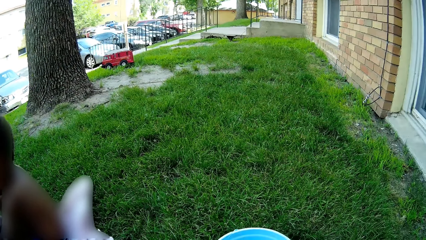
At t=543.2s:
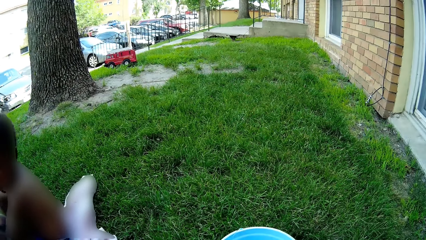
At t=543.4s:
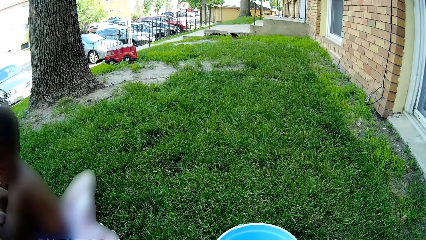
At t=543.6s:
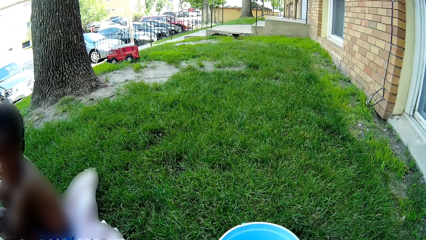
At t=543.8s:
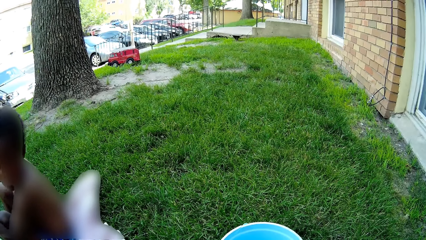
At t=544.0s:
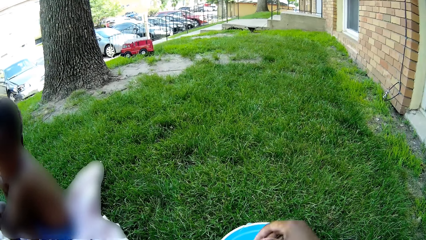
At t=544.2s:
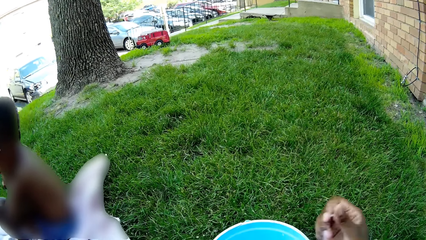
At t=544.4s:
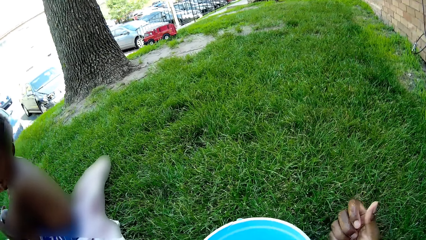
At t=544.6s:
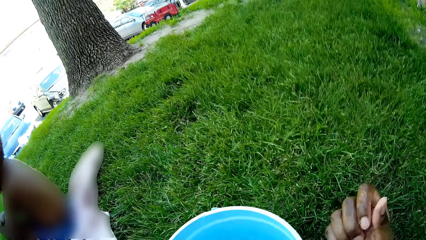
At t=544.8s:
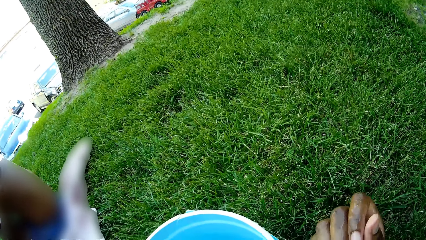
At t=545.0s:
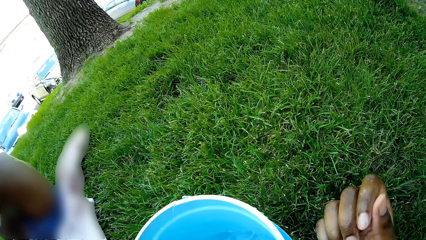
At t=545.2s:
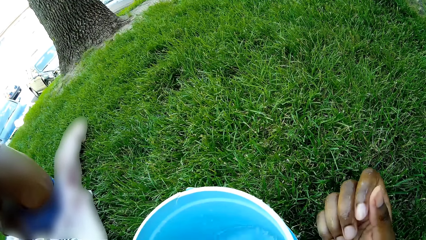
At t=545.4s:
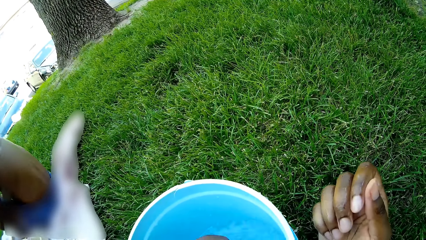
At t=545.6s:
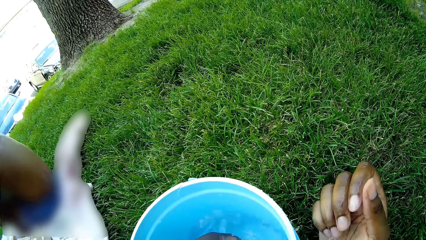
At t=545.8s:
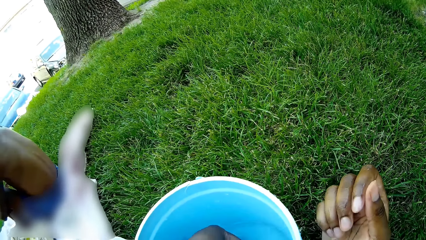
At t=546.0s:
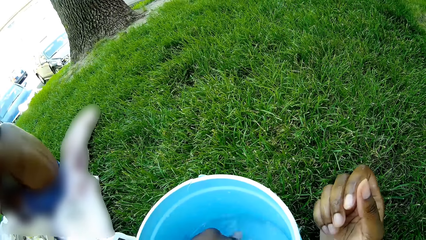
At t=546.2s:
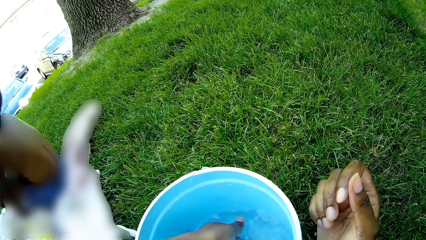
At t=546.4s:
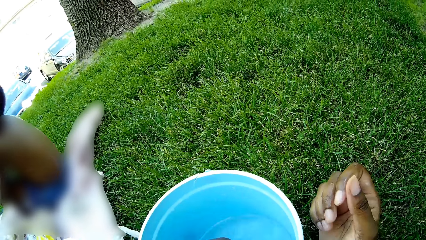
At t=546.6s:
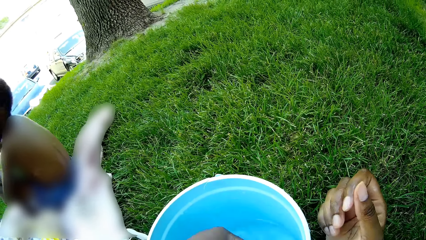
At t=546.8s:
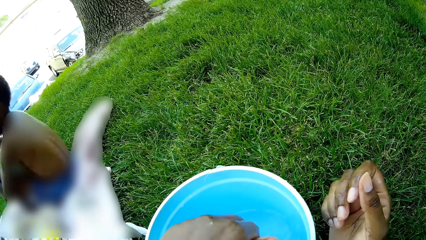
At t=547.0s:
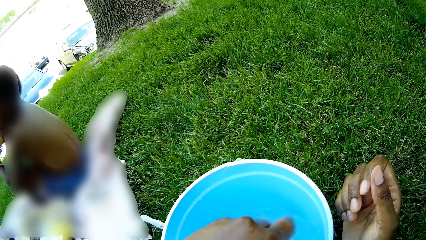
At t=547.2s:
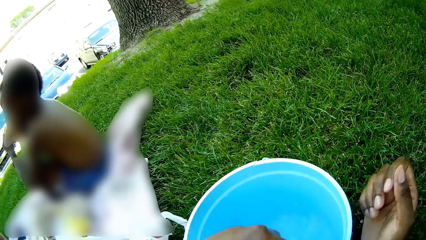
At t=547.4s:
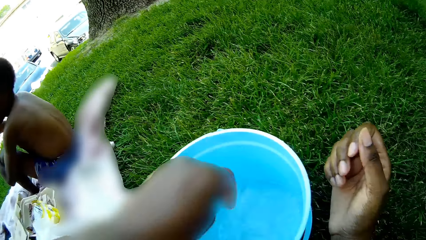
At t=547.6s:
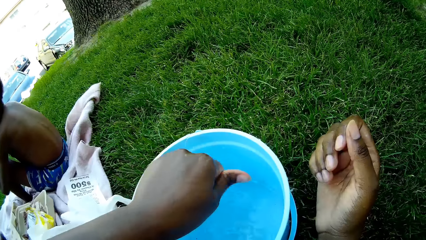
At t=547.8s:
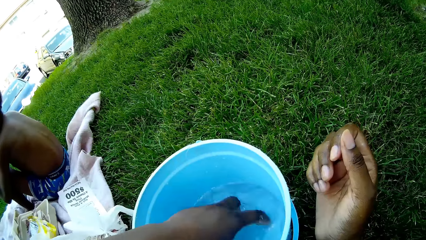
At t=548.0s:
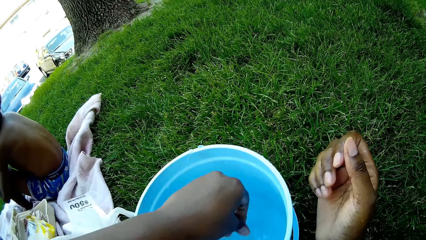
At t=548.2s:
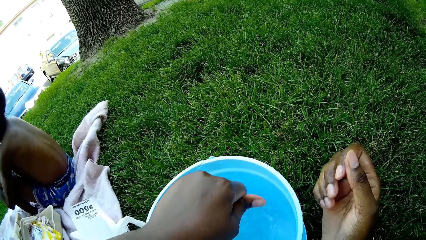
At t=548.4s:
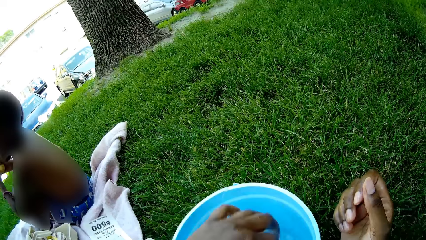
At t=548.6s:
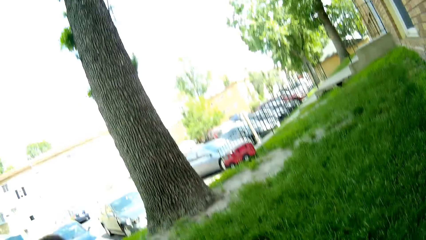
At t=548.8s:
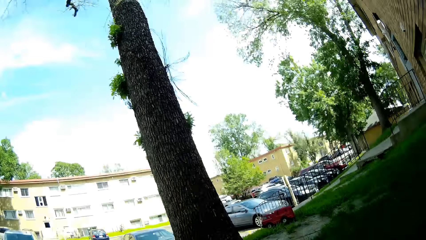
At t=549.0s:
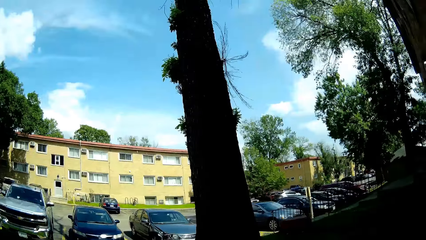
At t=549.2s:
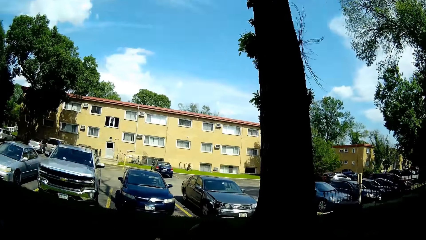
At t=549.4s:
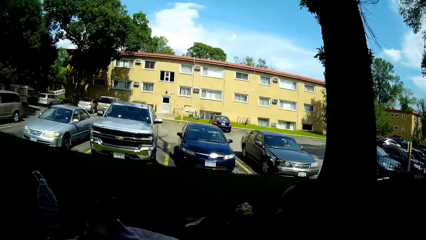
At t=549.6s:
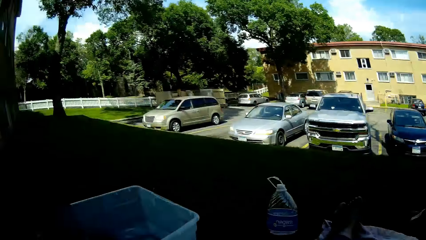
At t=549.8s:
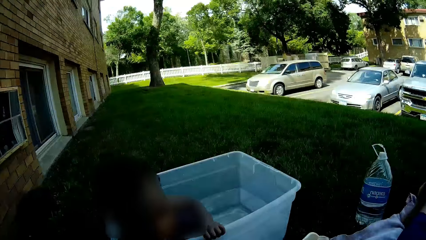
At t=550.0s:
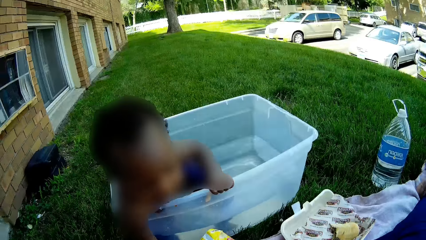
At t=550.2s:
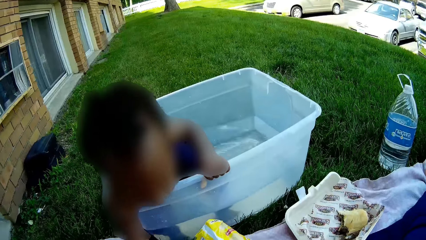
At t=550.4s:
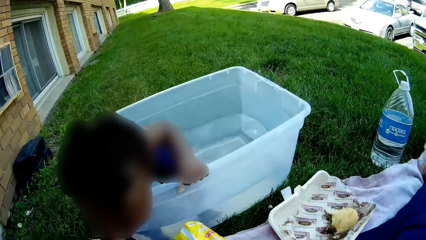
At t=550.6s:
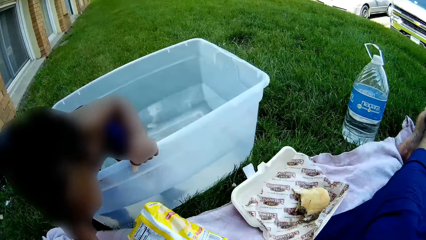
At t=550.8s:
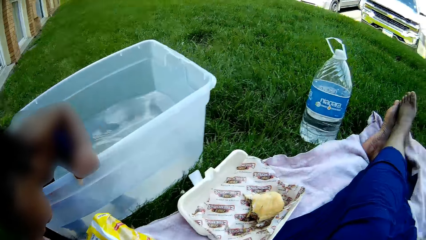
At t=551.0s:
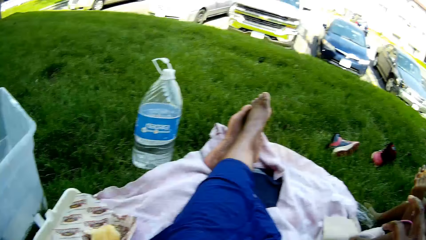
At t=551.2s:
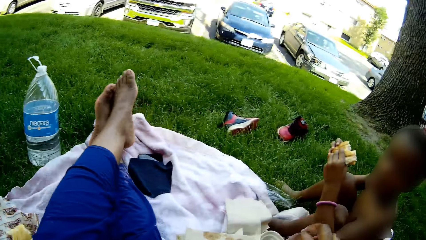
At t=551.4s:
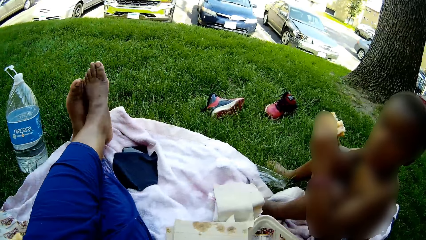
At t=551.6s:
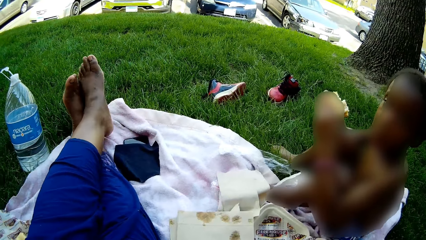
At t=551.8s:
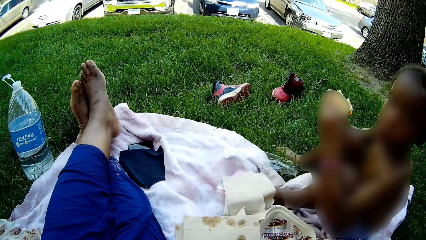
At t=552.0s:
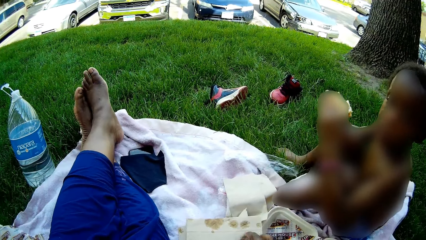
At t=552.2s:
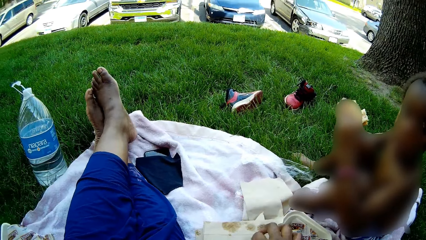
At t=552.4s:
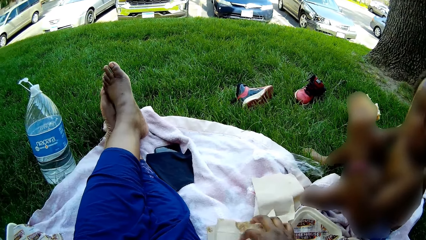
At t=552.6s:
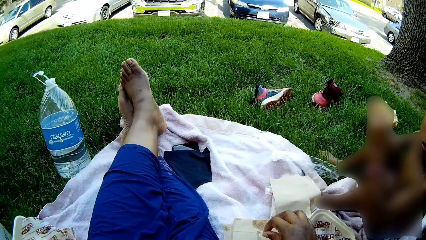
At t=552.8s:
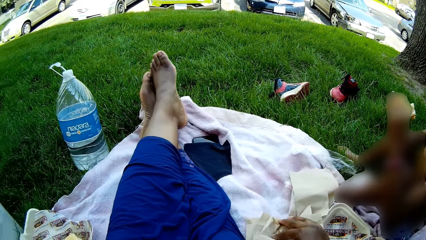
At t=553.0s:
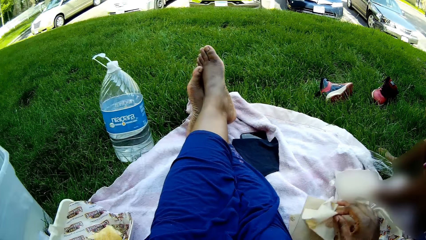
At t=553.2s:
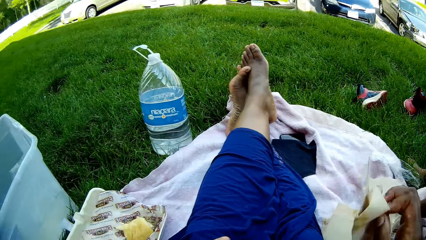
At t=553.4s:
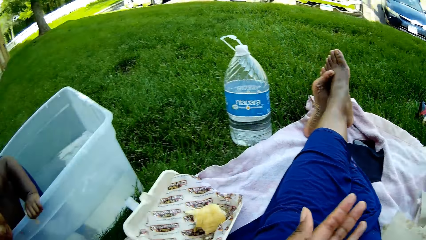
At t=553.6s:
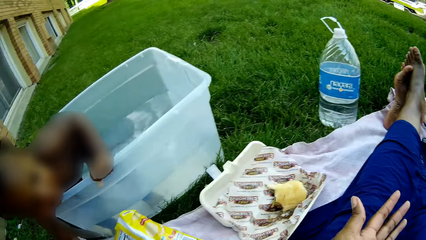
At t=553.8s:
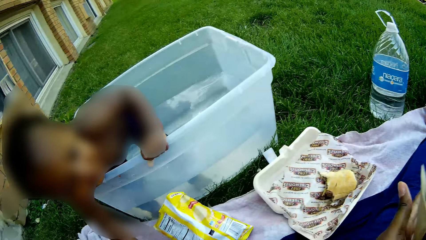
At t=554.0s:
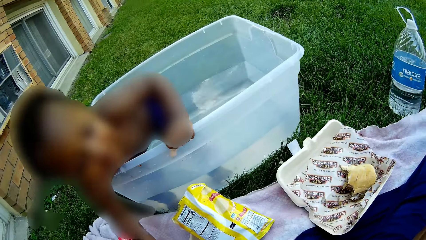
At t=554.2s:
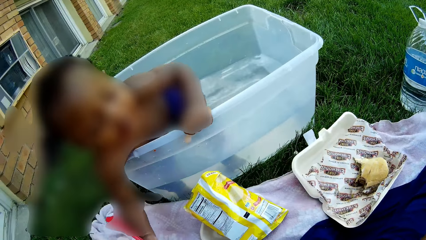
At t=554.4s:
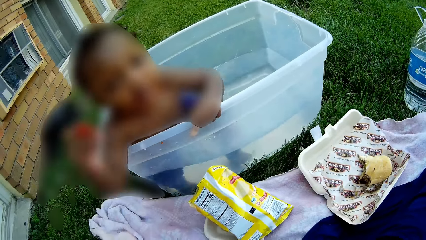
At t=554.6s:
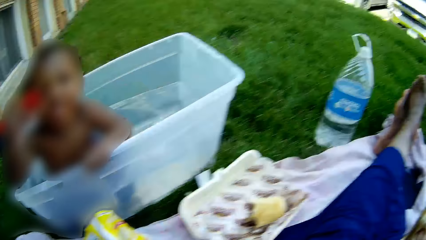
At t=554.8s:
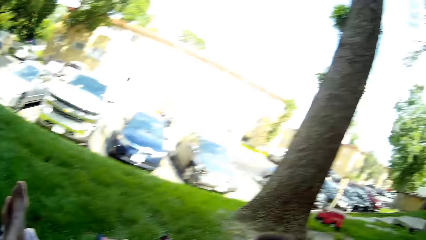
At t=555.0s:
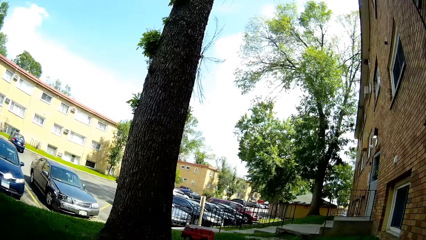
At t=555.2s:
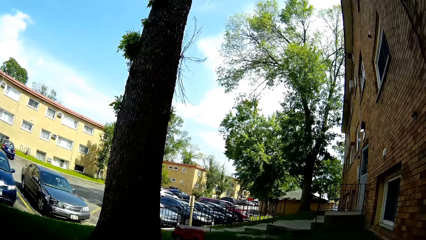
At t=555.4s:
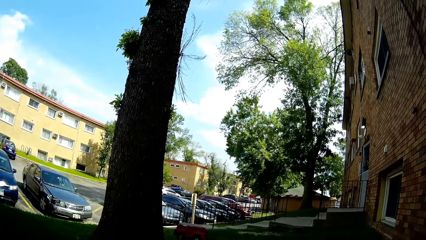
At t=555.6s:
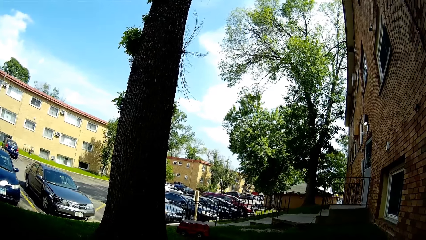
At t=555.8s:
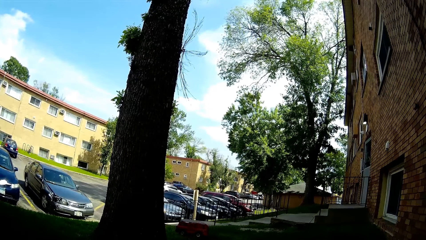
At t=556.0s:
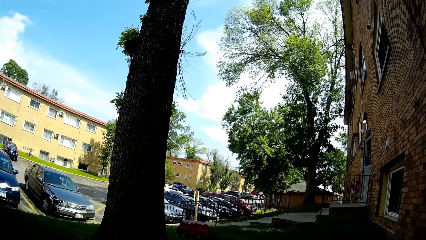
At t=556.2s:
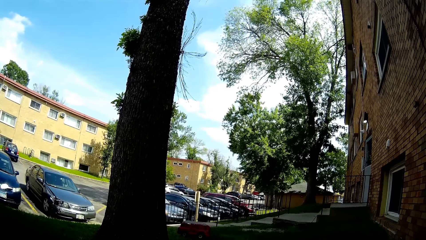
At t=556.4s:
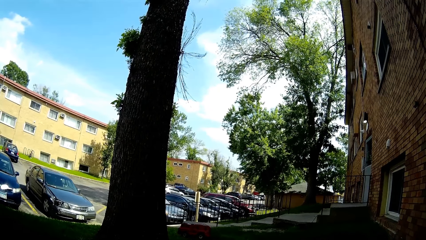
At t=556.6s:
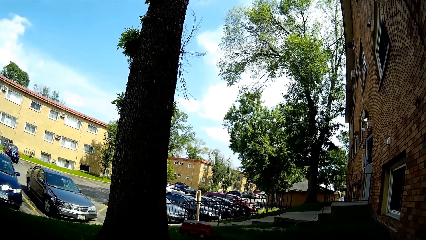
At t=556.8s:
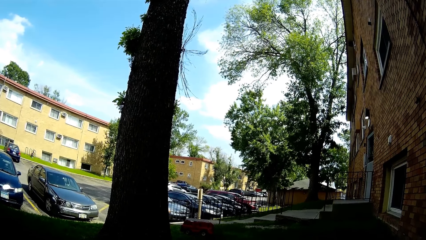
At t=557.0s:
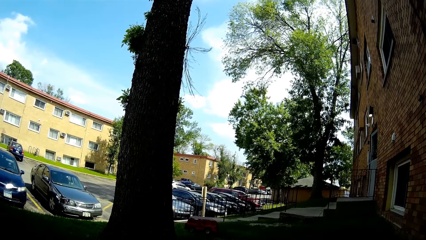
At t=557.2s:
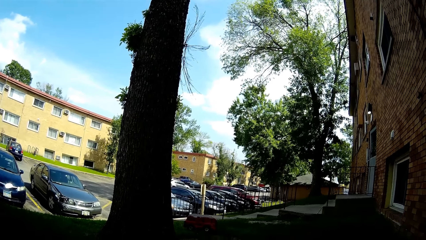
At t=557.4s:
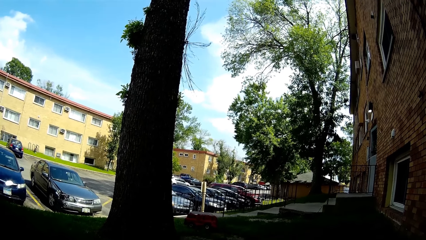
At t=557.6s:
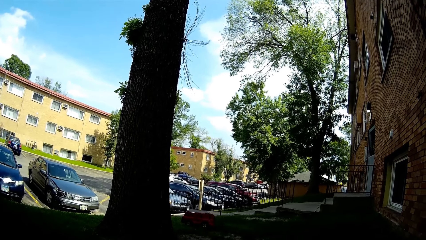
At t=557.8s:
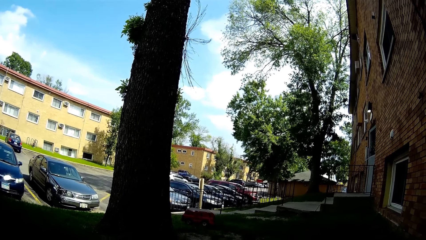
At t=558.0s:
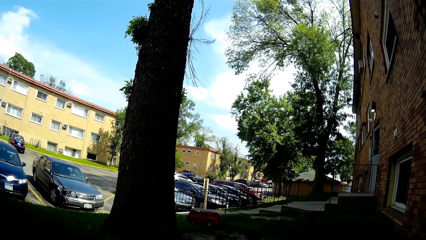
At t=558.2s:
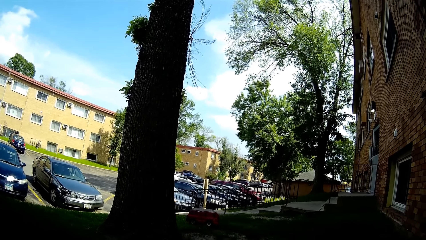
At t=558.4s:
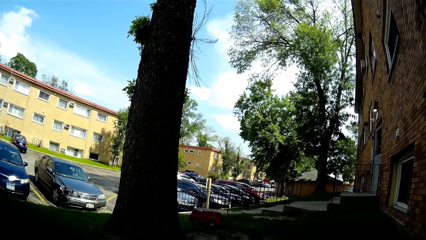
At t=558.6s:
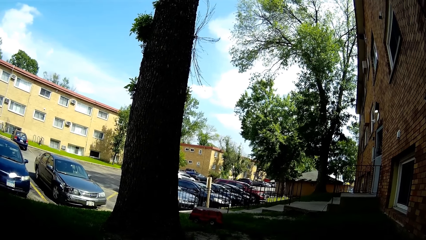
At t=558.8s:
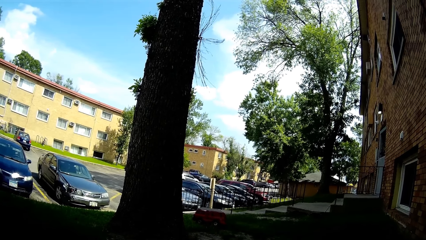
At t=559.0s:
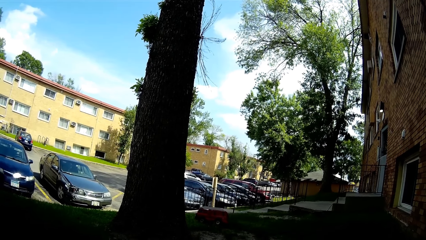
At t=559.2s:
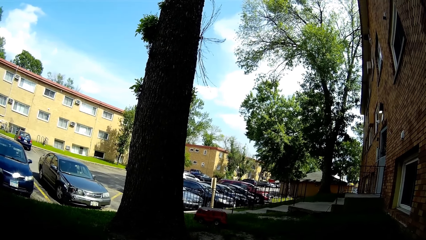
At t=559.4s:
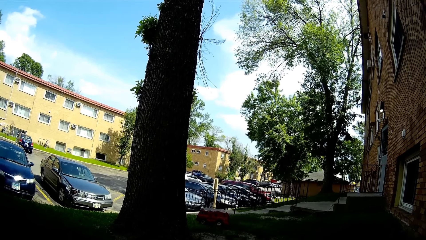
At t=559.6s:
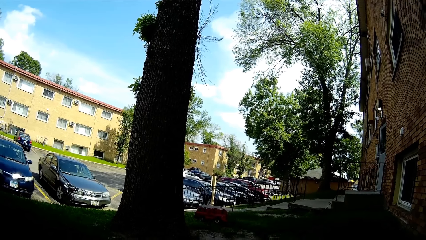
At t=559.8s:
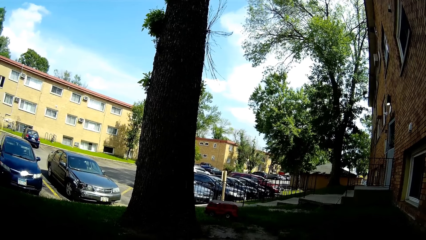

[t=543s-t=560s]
The camera wearer rinses her right hand in the bucket of water. She rinses her left hand in the bucket of water. She looks at the nails. The boy plays with the food on the mat. The camera wearer picks up a wipe on the mat with her right hand and cleans her hands with the wipe. The boy picks up the fork on the mat with his right hand. The camera wearer looks around the field.
